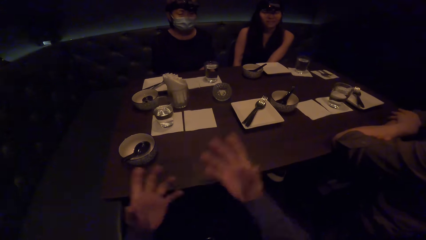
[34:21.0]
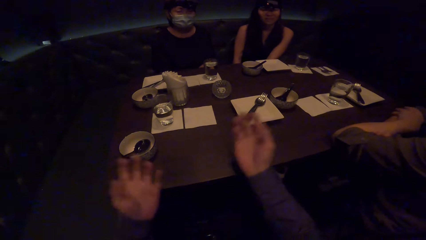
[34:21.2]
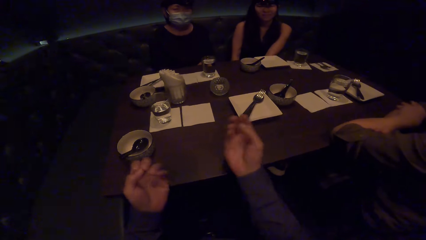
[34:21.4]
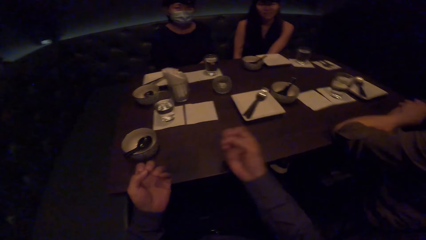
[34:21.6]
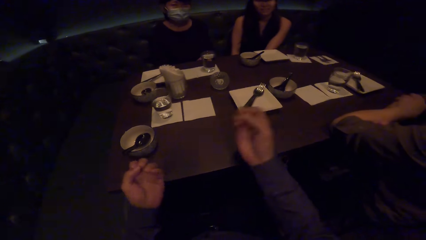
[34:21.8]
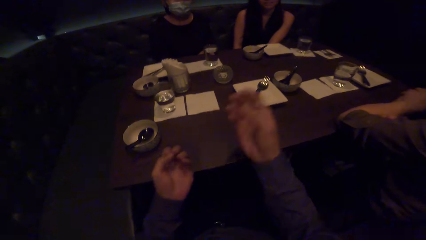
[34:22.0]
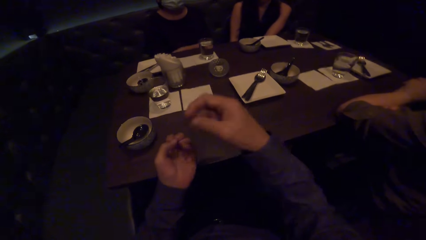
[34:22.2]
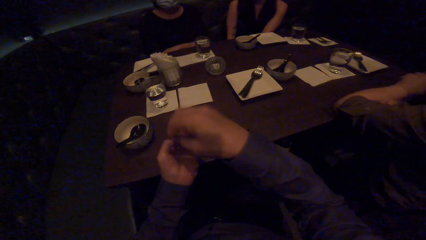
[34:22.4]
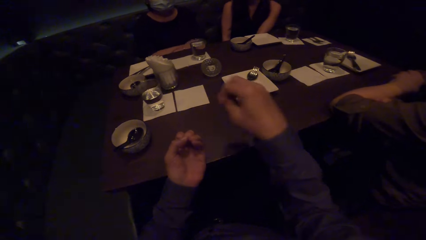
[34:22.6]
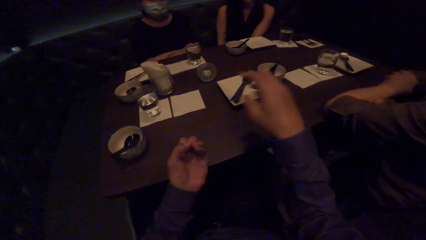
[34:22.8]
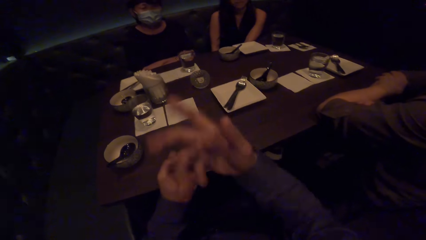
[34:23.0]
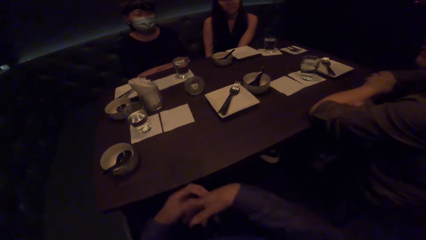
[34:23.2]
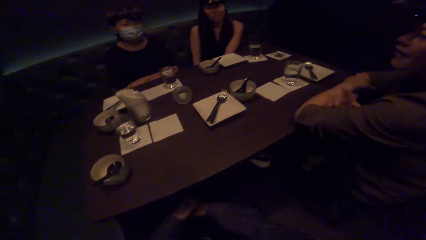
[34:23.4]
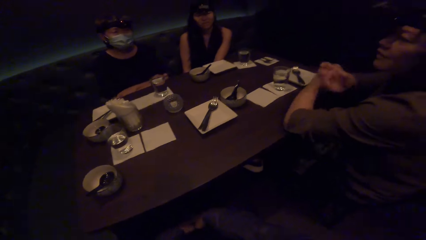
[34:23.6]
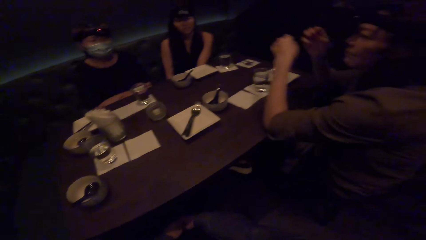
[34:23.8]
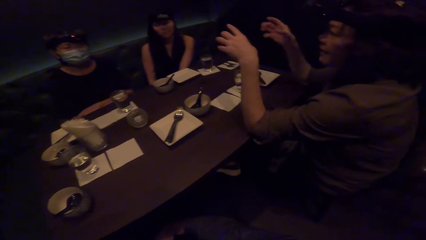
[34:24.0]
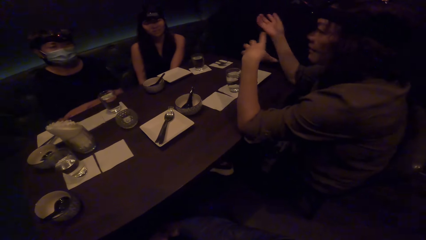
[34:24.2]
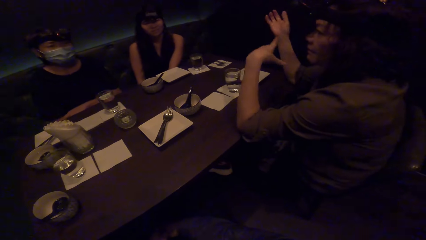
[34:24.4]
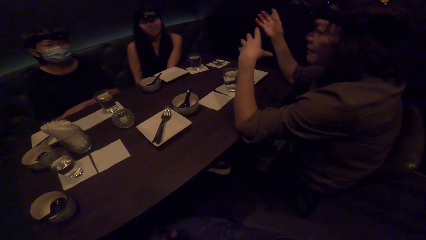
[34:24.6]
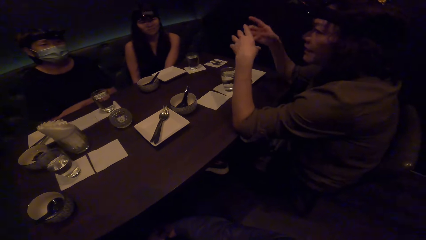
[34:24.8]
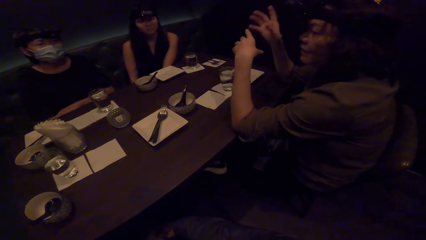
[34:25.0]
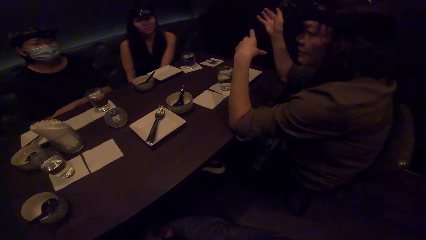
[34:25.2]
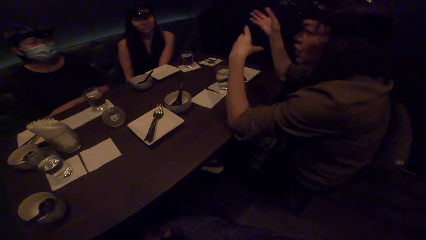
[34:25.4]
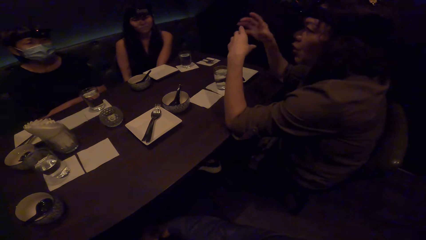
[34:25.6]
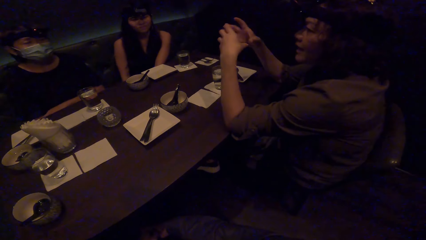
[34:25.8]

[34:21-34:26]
The camera wearer moves a hand. A woman moves her hand.
